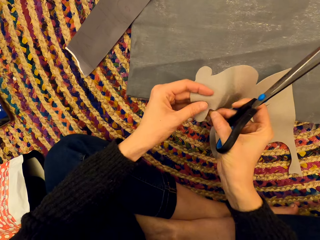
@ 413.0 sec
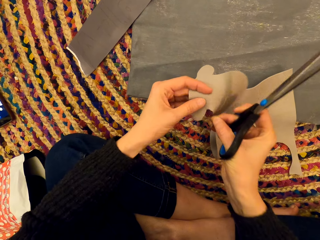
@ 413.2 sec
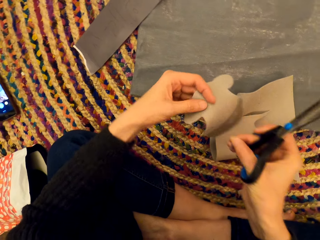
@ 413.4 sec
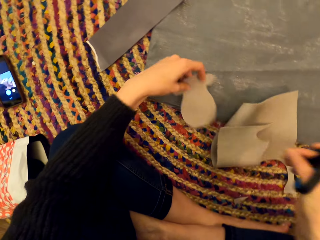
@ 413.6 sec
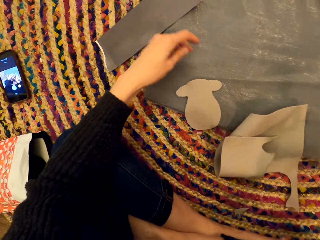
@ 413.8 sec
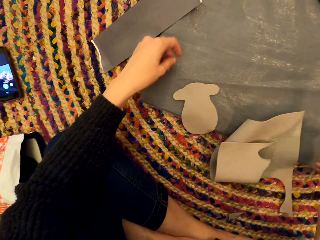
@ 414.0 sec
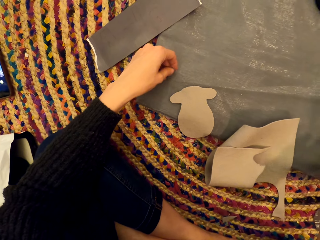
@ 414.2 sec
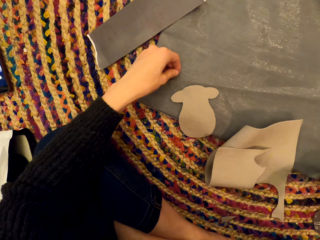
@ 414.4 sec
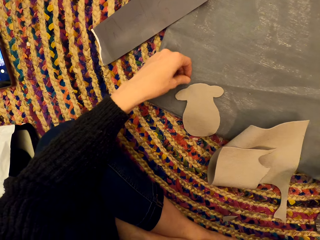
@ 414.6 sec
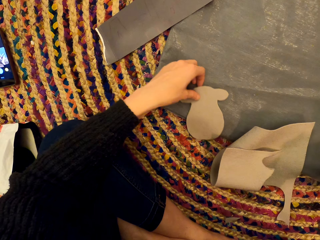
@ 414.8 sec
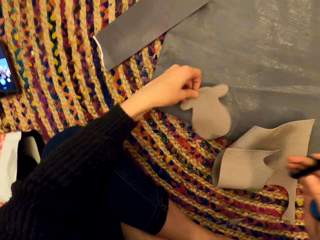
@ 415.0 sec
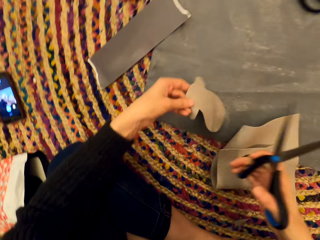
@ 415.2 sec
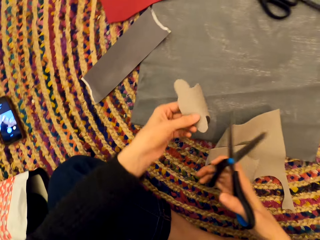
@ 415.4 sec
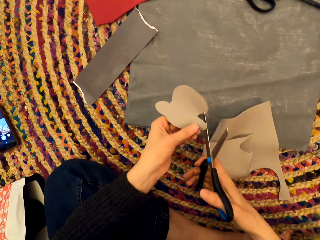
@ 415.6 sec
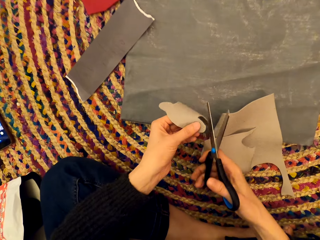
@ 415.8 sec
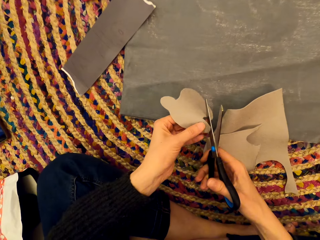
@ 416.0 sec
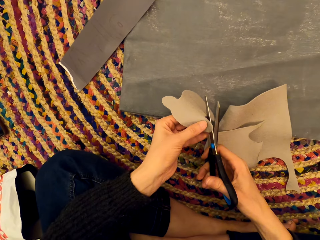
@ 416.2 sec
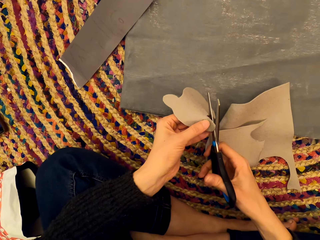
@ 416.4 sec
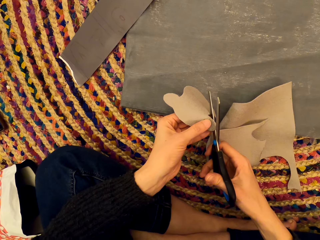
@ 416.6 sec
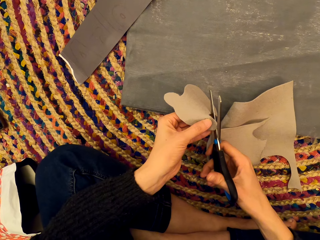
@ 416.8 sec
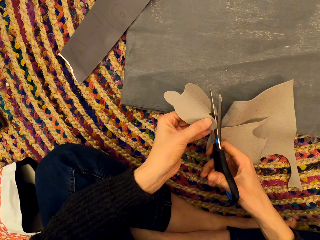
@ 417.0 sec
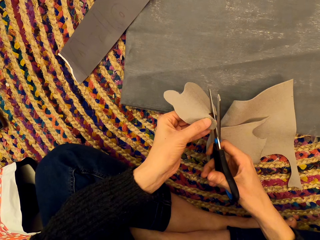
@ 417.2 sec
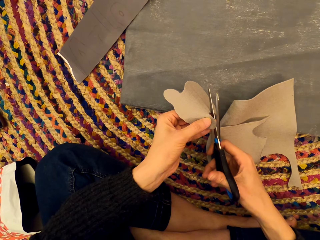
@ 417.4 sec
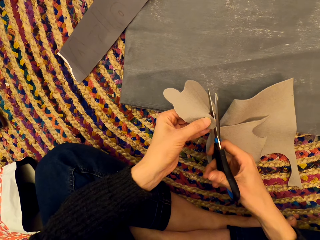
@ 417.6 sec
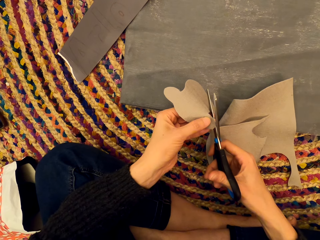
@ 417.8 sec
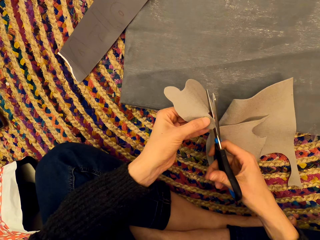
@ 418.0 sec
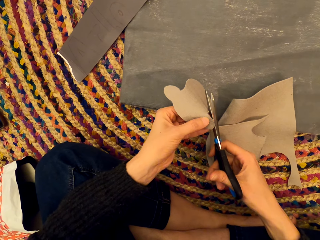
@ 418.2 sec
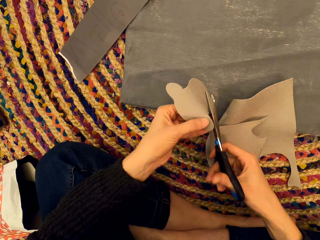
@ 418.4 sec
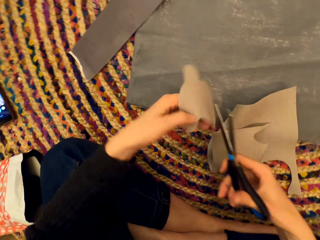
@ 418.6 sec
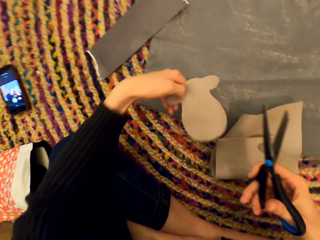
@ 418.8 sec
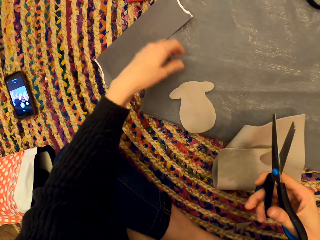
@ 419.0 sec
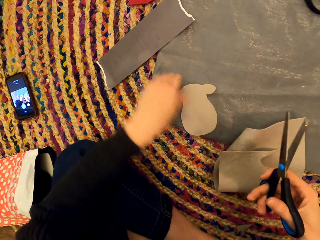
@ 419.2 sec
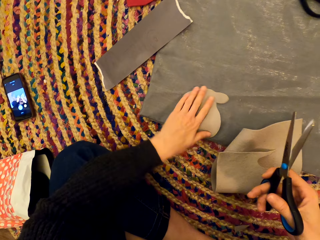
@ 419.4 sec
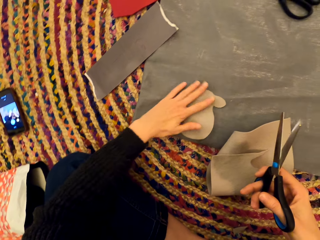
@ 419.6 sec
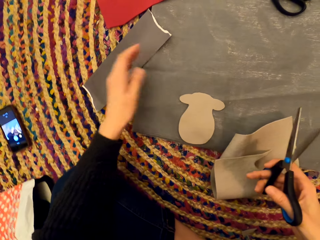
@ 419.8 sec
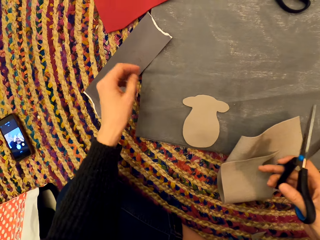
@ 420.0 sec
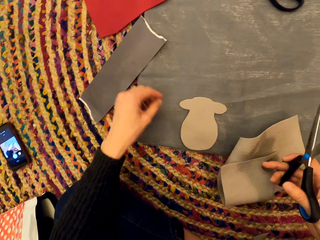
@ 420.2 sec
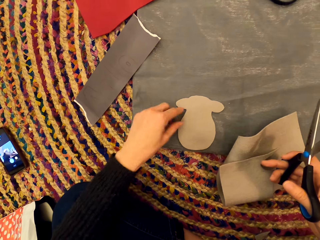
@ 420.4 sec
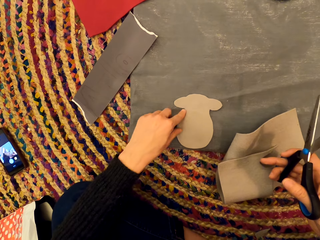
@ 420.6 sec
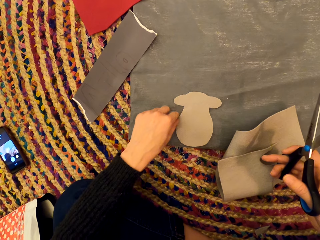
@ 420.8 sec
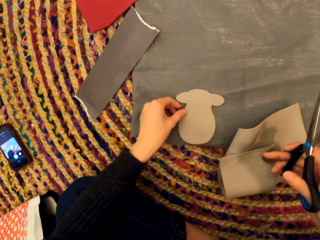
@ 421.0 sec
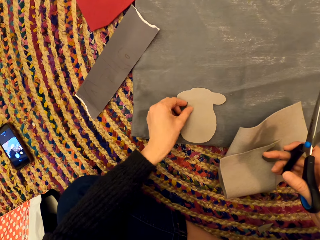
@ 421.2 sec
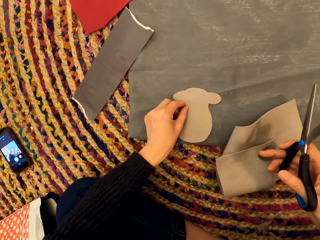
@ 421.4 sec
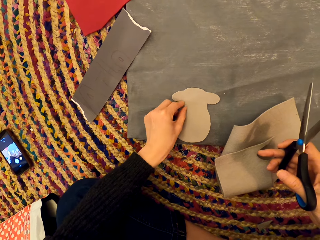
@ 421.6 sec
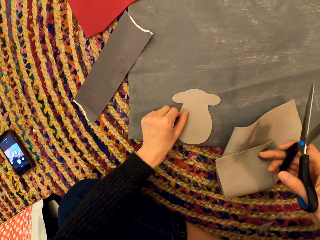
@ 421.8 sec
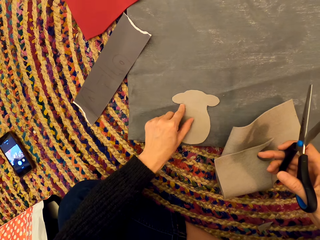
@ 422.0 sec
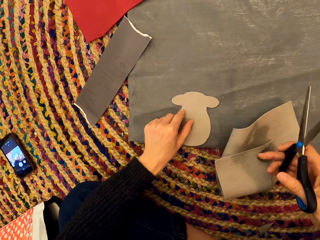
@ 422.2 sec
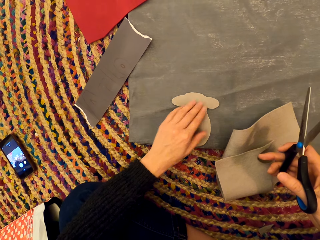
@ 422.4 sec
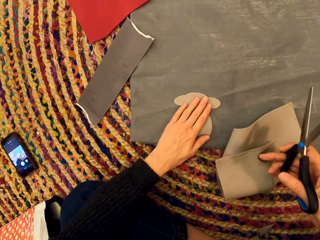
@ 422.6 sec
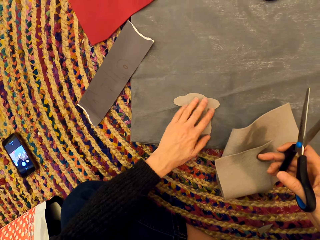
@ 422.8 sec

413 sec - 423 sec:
The camera wearer removes the piece of craft paper with her hand. She puts the craft paper on the other craft paper, stares at the craft paper, and picks up the craft paper. She cuts the craft paper with a pair of scissors. She puts the craft paper on the other craft paper. She wipes the craft paper with her hand.

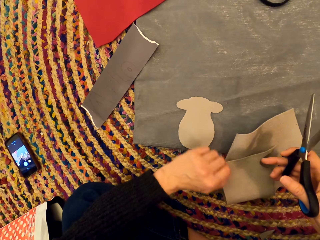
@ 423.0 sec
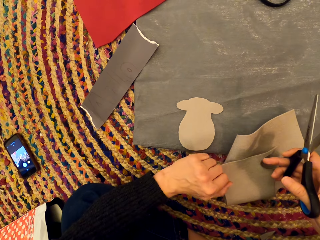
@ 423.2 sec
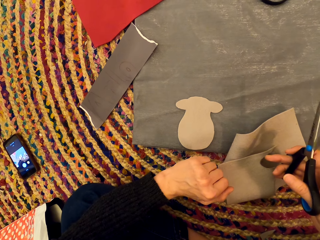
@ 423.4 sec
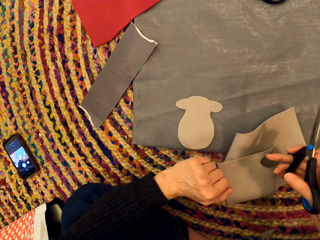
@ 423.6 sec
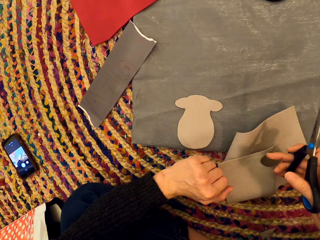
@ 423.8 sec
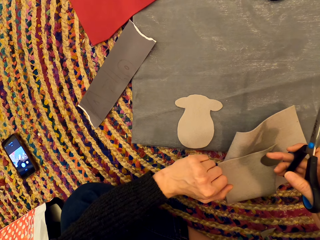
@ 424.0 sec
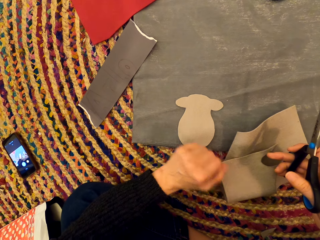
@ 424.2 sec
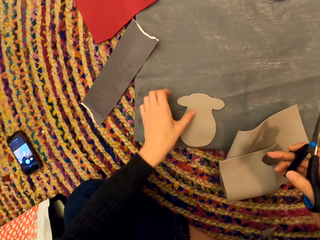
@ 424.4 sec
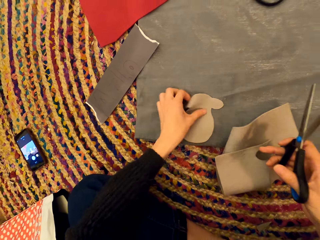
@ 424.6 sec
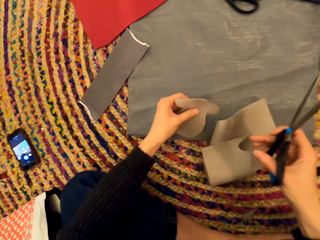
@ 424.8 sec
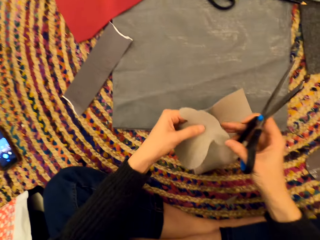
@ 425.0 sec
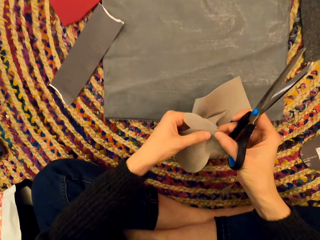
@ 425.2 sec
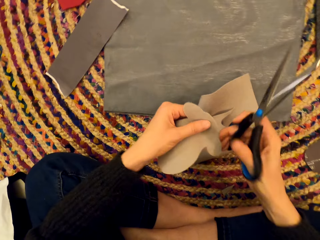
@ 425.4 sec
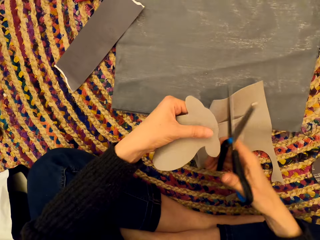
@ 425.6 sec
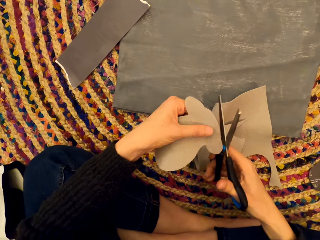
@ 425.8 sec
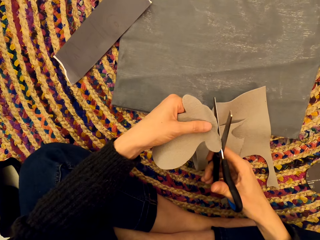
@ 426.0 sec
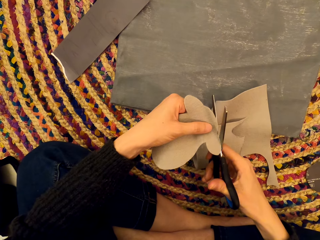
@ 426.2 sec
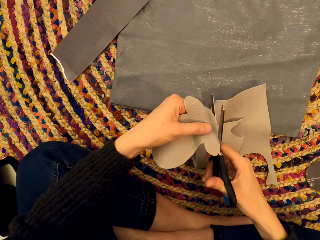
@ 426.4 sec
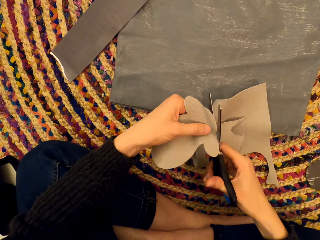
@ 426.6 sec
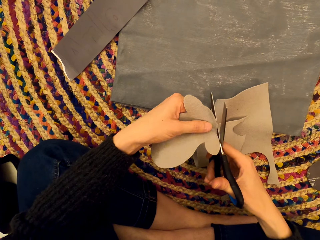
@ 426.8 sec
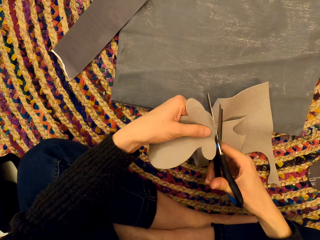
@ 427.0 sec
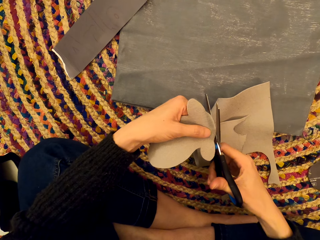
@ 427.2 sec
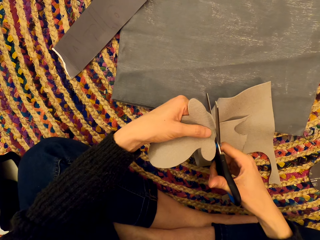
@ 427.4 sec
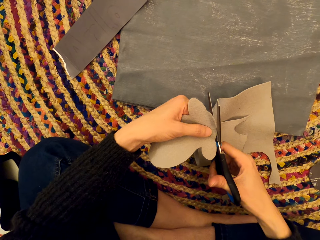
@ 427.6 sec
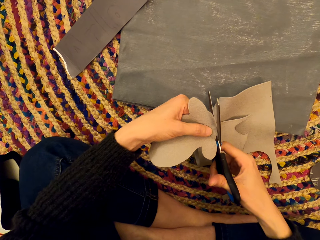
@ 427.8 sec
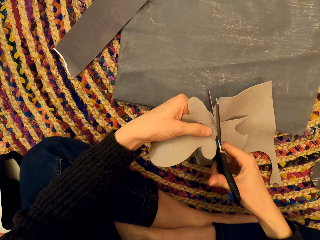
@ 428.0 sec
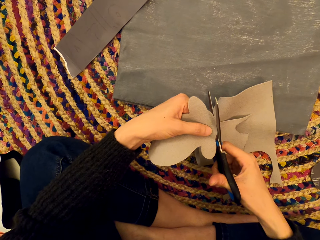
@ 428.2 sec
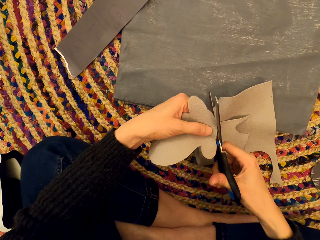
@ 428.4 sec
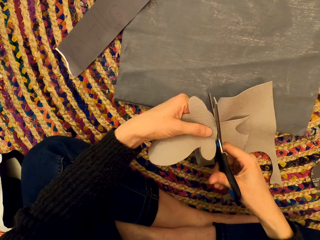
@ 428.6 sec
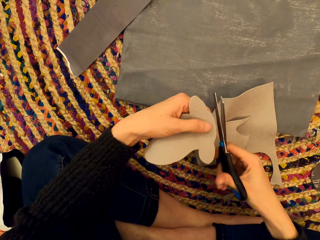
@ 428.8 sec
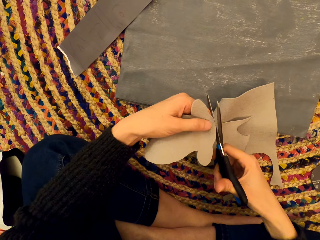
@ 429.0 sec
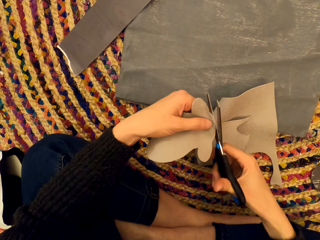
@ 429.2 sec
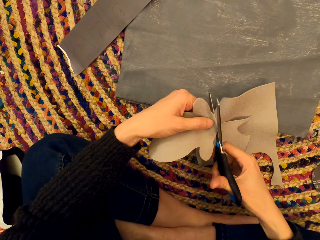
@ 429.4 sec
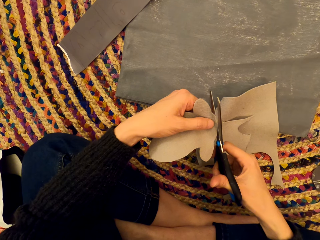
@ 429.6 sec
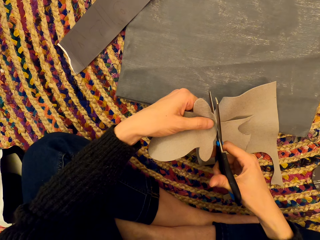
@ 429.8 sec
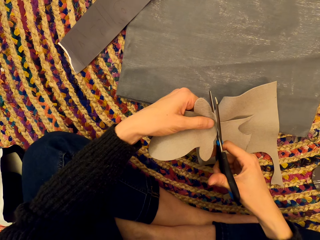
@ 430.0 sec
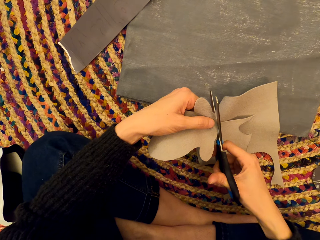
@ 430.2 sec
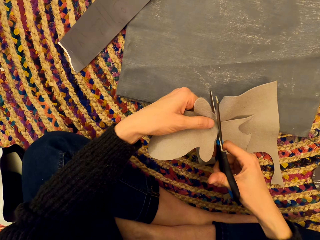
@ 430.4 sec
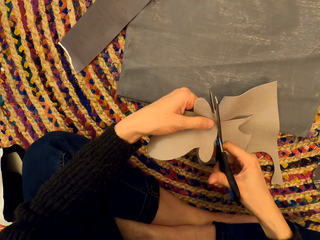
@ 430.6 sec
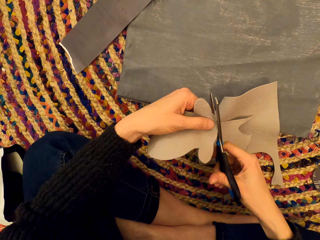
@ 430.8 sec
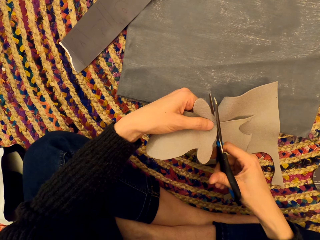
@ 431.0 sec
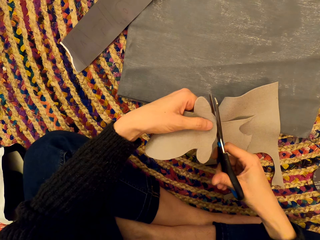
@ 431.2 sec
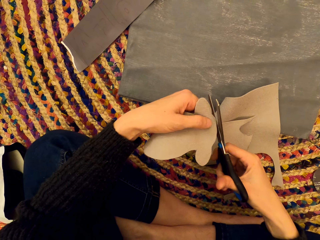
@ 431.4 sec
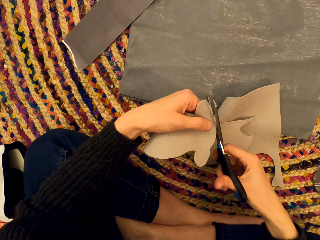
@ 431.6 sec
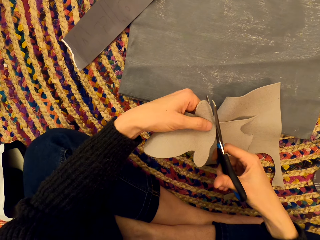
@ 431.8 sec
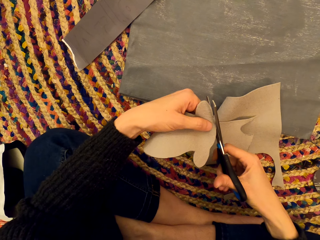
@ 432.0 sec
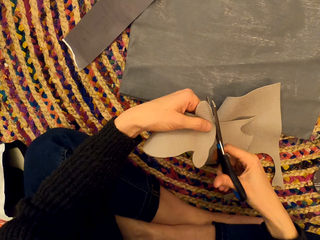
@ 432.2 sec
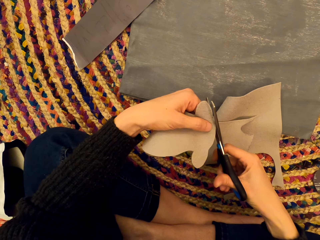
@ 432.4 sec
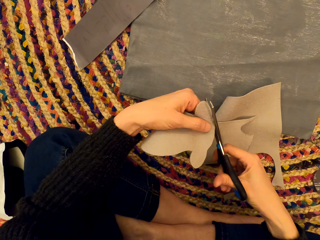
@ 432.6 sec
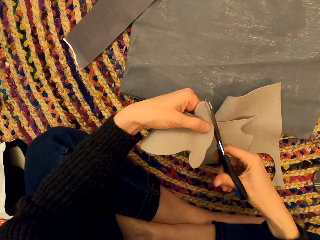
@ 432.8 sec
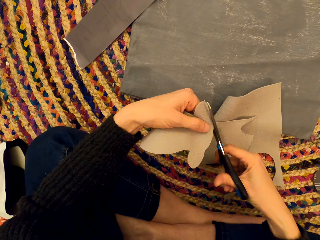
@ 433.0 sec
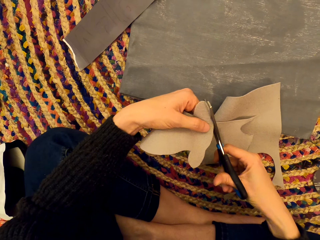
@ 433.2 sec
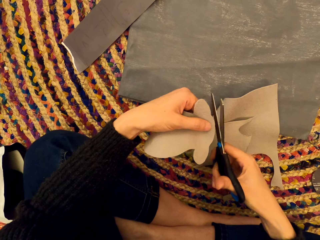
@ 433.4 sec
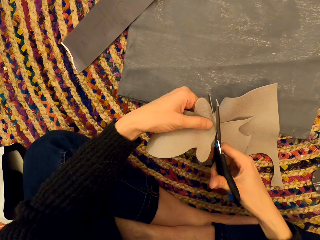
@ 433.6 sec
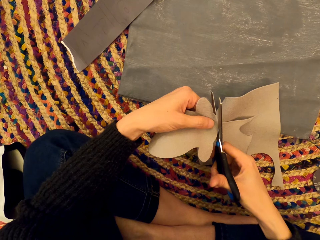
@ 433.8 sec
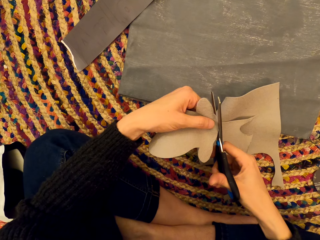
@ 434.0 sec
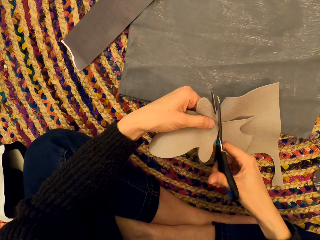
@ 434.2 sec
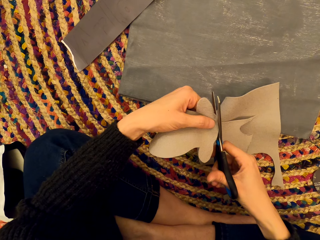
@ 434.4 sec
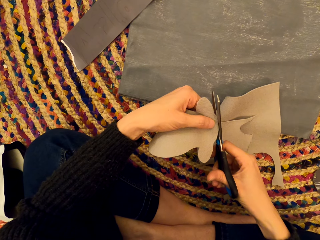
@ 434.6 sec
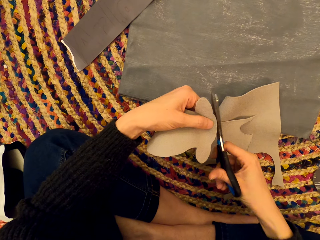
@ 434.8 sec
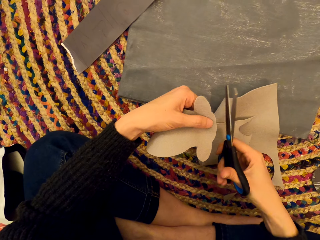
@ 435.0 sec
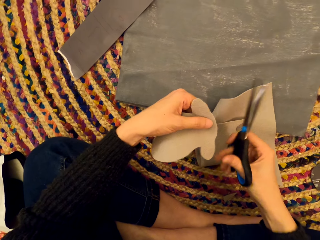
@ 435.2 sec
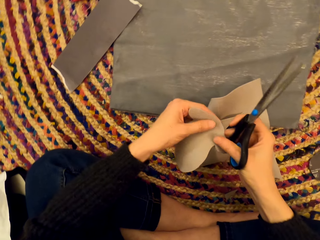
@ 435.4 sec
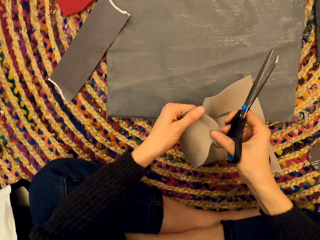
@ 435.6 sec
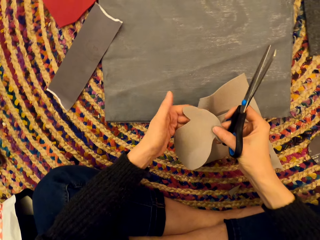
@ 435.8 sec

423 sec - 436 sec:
The camera wearer stares at the craft paper. They pick up the craft paper and cut the craft paper with a pair of scissors.
